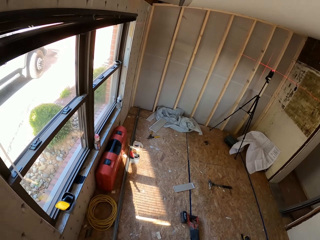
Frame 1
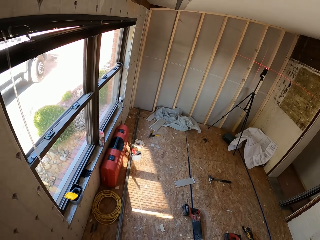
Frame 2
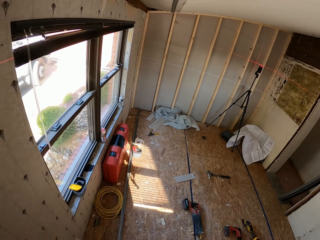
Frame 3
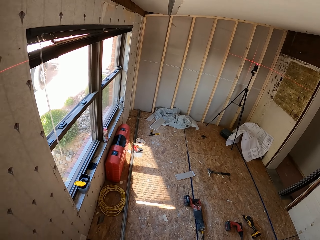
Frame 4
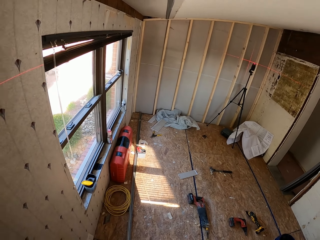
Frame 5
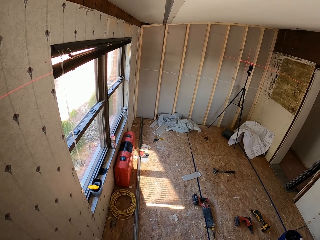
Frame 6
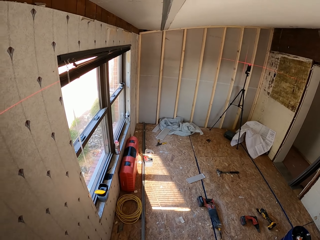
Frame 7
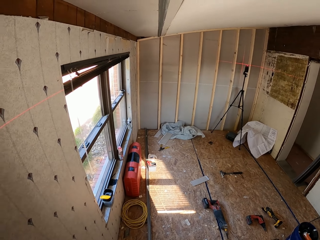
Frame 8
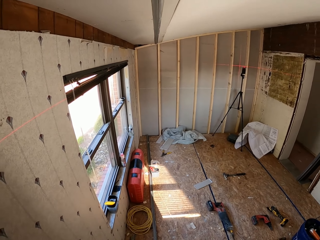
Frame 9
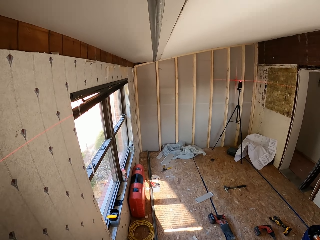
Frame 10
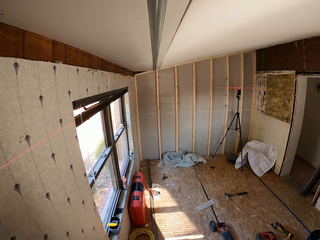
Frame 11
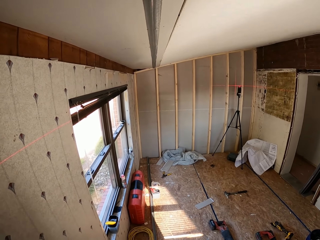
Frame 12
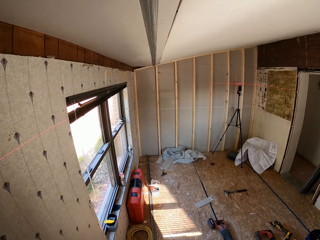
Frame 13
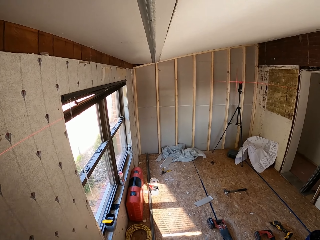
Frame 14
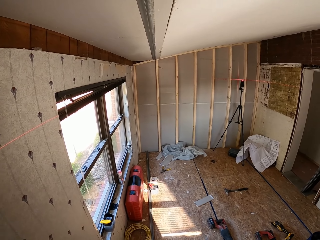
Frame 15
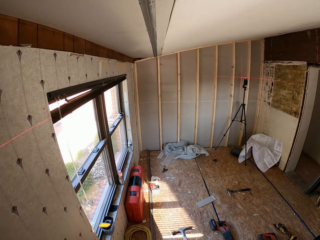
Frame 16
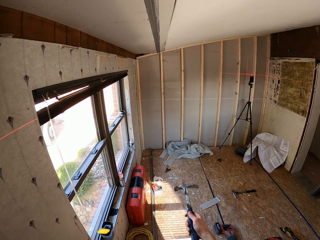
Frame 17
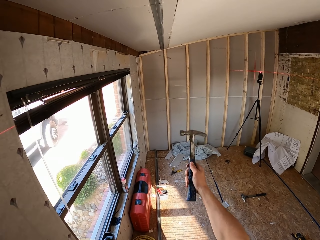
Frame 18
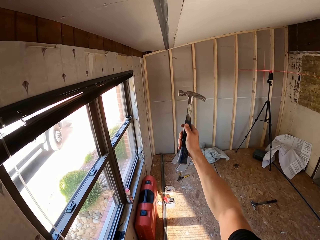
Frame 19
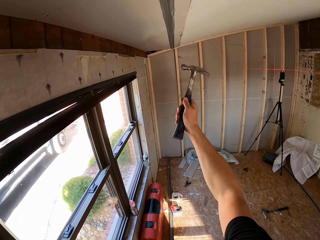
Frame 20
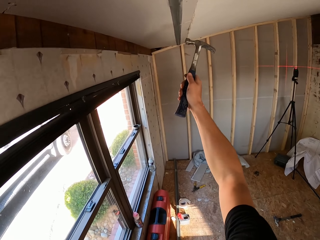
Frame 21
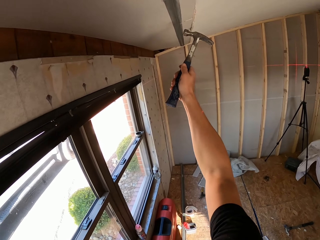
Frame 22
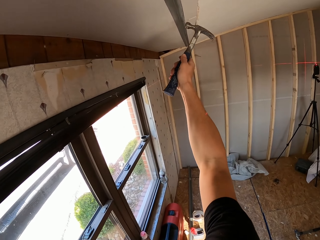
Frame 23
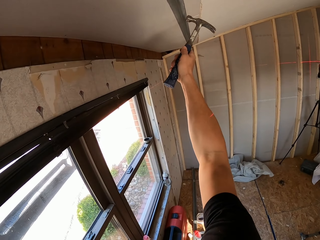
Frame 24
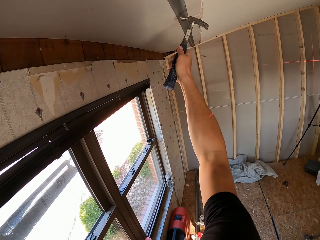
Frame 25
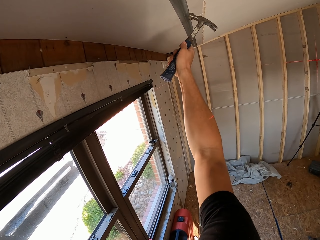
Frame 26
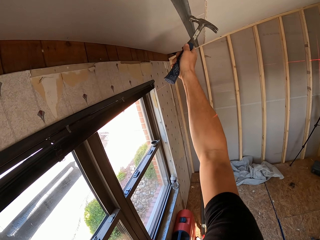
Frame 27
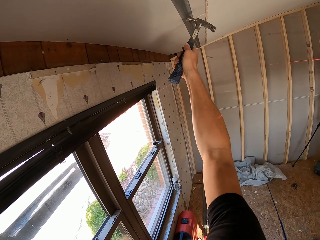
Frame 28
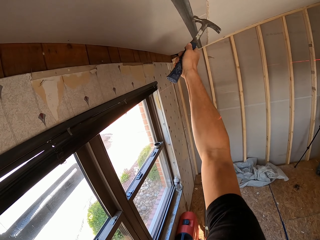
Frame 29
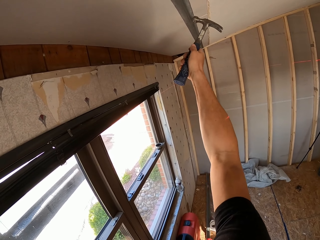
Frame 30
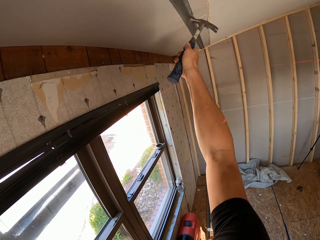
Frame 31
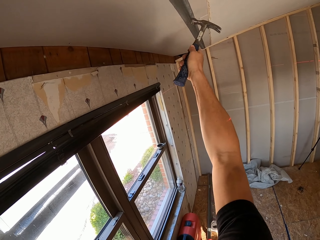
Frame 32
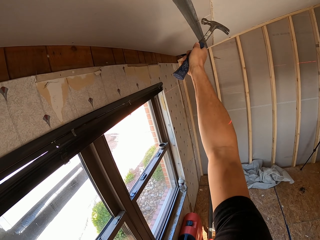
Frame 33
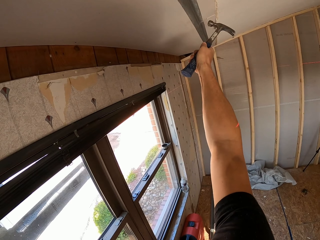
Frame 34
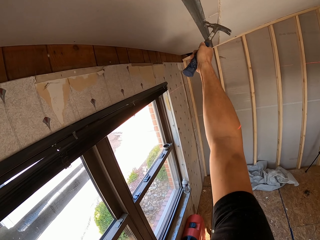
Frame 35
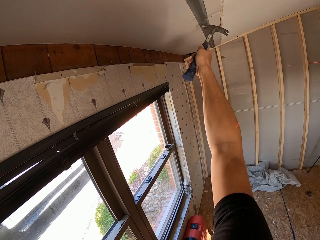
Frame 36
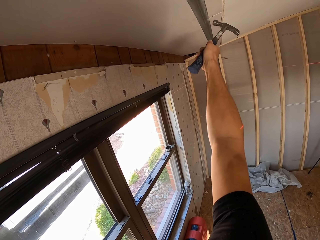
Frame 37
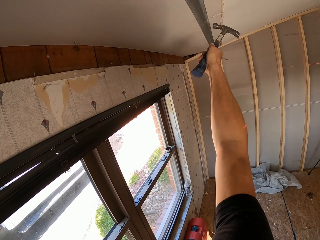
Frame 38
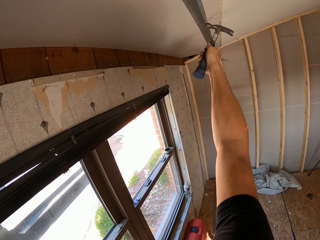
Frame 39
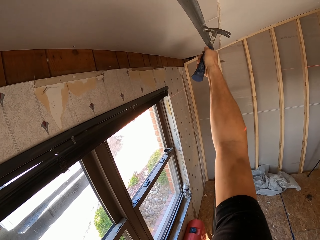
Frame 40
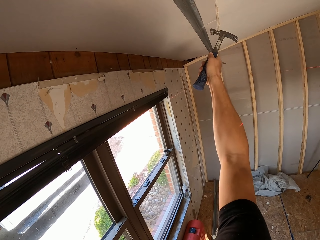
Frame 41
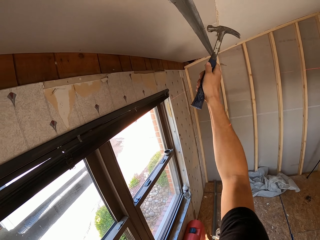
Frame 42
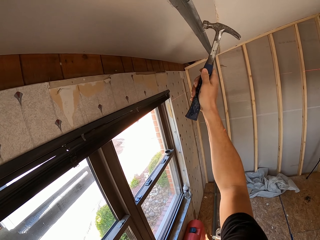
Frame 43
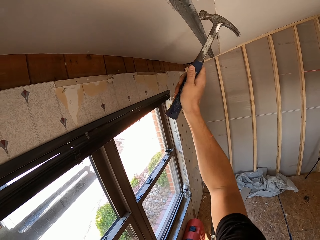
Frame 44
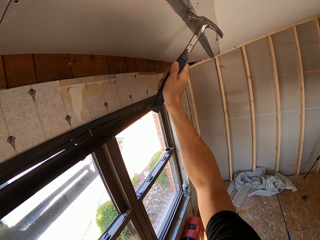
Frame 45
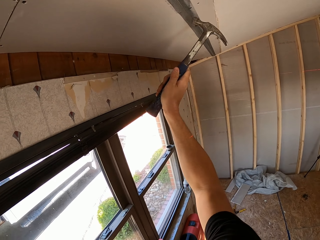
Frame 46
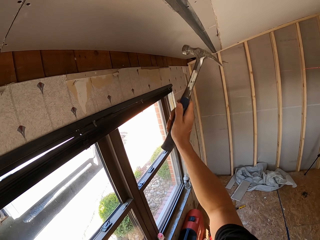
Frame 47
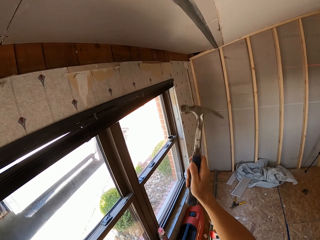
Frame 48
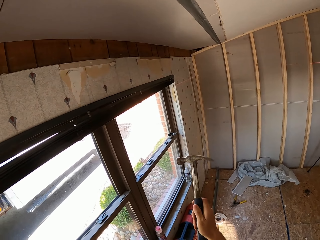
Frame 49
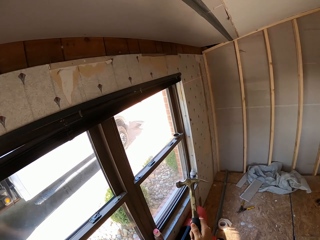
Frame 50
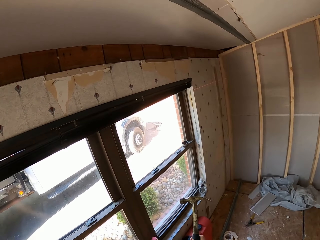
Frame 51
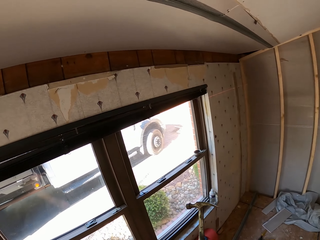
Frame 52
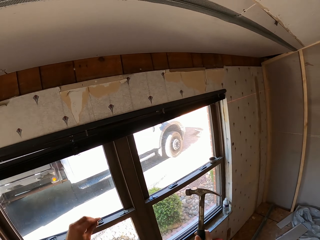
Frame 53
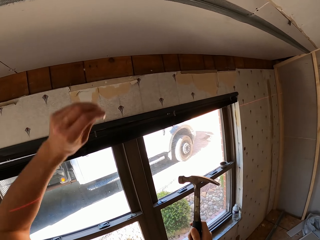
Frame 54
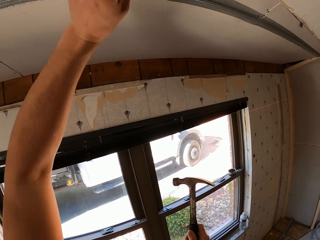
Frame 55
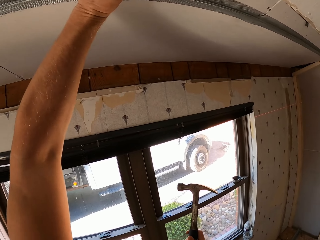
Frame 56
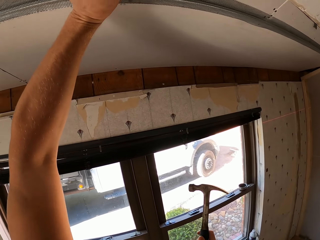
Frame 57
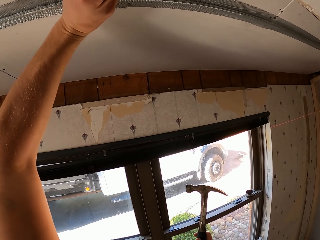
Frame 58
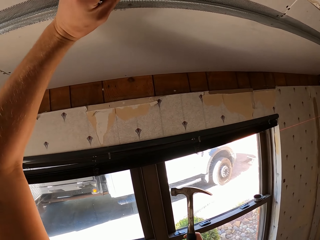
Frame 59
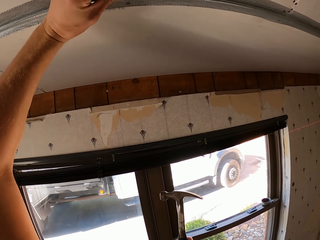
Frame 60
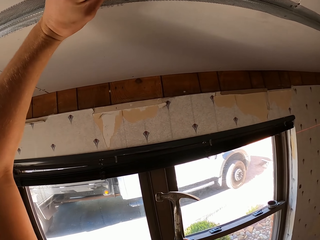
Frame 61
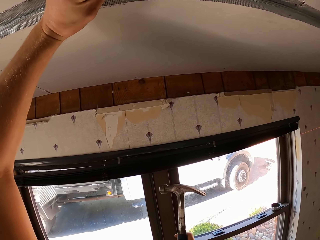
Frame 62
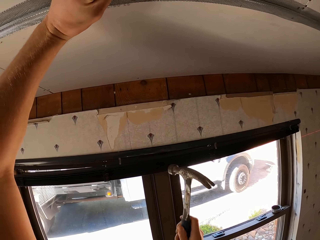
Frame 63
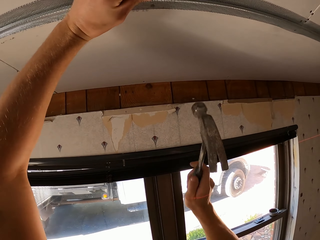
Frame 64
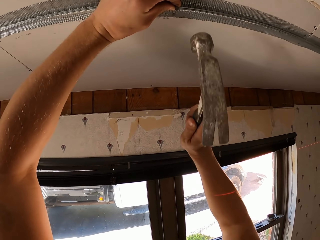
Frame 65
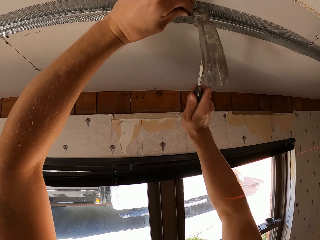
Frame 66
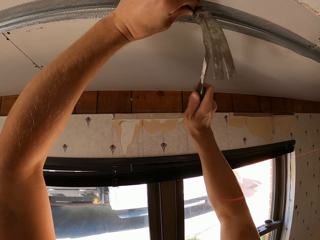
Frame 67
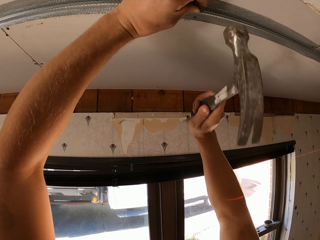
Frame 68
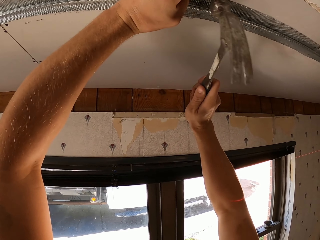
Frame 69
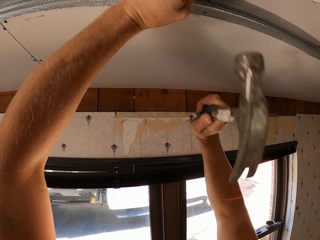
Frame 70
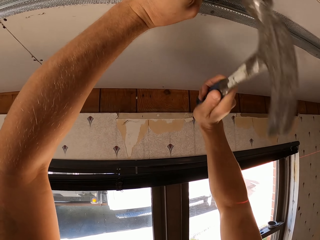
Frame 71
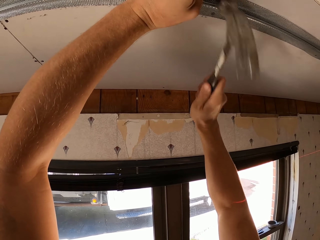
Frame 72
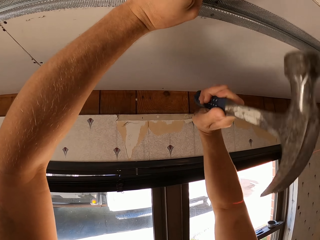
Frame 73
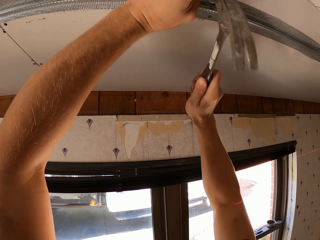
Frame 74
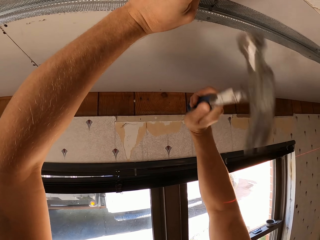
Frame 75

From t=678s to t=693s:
The camera wearer hits the stainless steel wire on the ceiling with a hammer. He removes his hand from the ceiling. He places the nail on the stainless steel wire on the ceiling. He hits the nail on the stainless steel wire on the ceiling with the hammer.

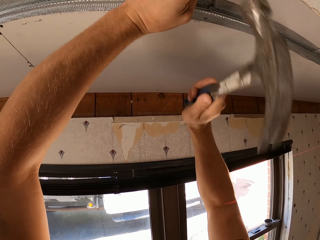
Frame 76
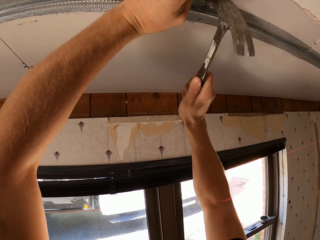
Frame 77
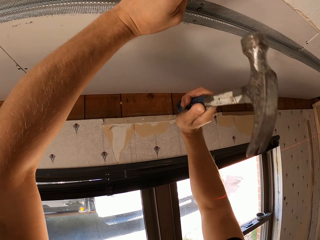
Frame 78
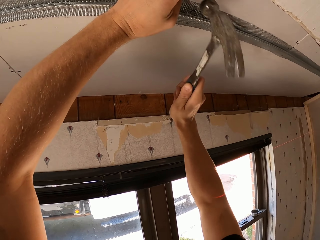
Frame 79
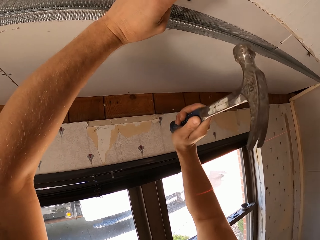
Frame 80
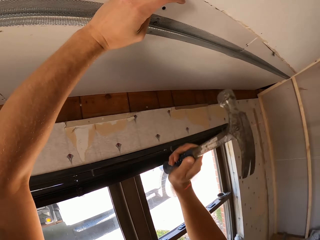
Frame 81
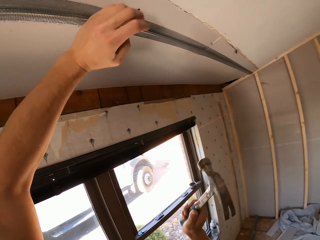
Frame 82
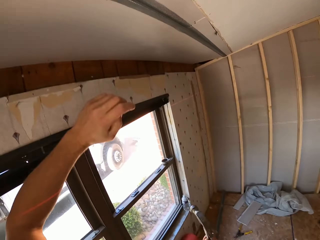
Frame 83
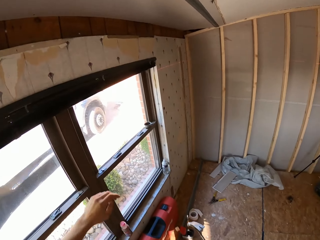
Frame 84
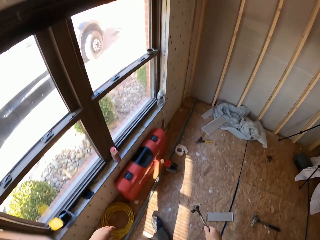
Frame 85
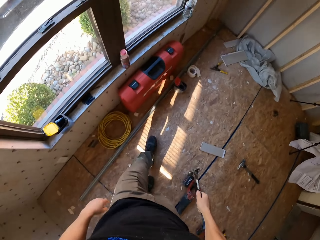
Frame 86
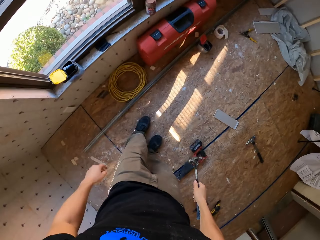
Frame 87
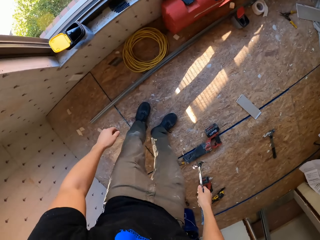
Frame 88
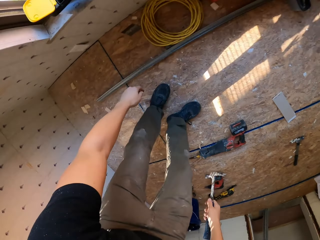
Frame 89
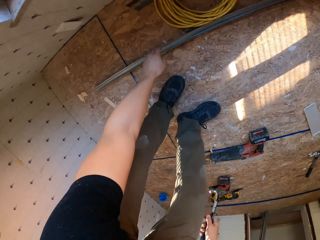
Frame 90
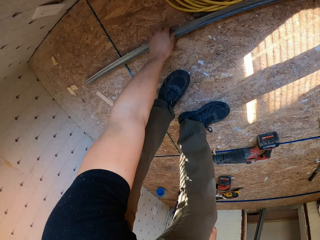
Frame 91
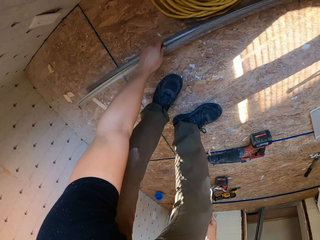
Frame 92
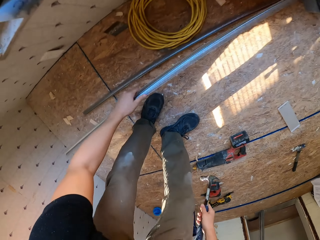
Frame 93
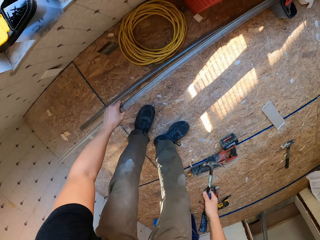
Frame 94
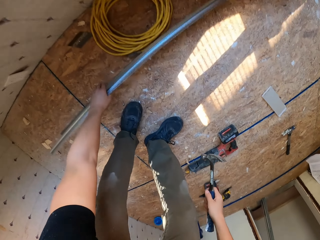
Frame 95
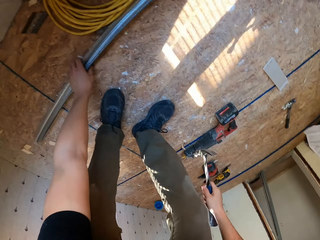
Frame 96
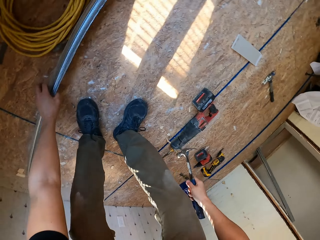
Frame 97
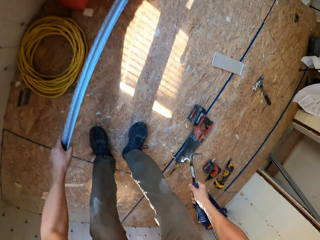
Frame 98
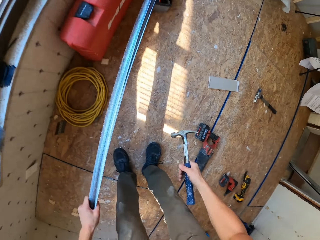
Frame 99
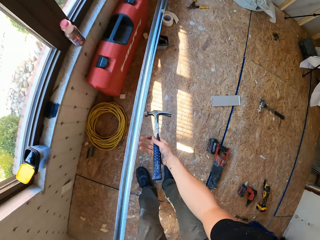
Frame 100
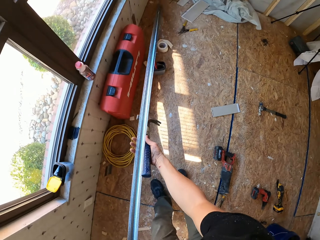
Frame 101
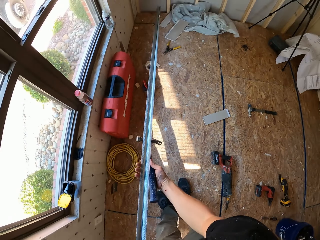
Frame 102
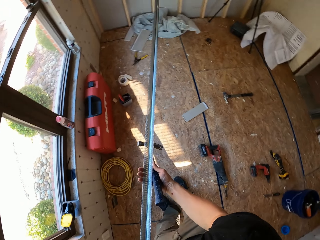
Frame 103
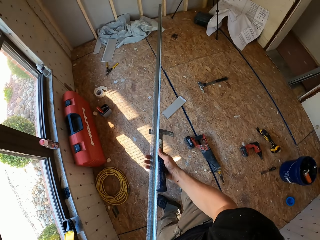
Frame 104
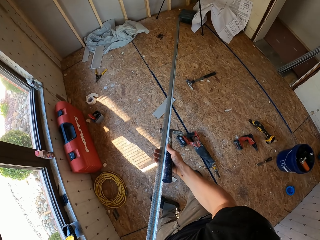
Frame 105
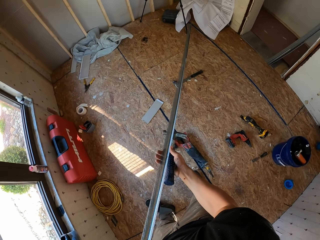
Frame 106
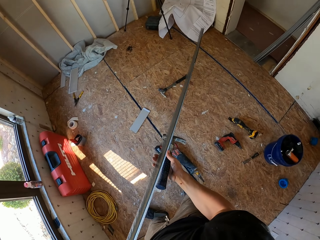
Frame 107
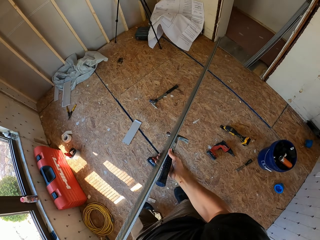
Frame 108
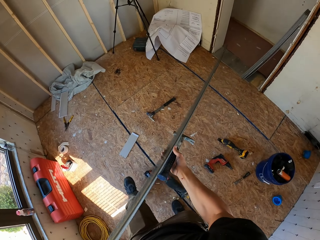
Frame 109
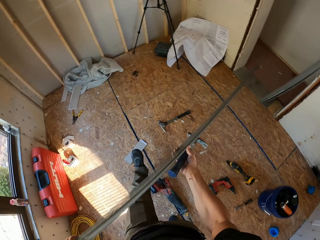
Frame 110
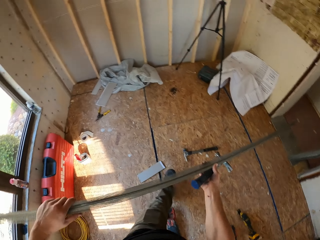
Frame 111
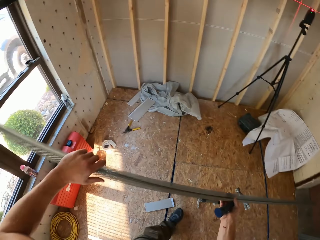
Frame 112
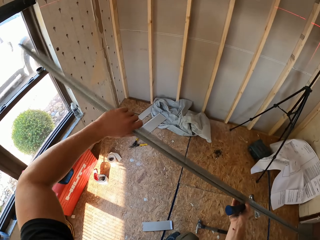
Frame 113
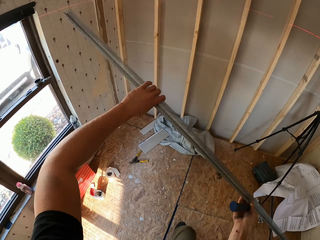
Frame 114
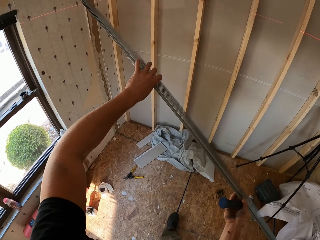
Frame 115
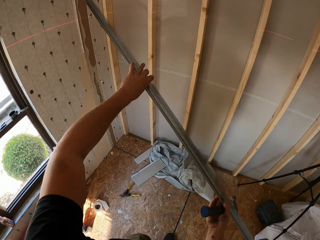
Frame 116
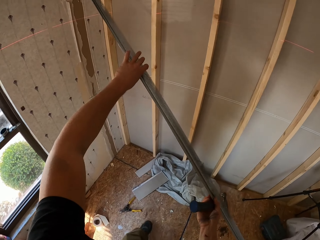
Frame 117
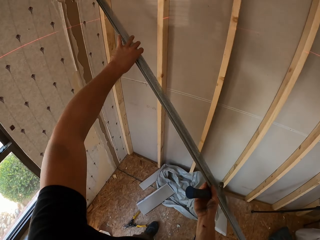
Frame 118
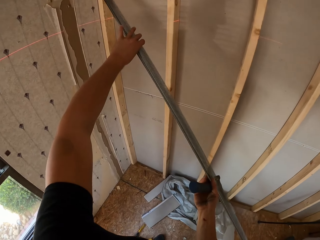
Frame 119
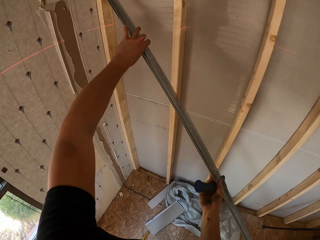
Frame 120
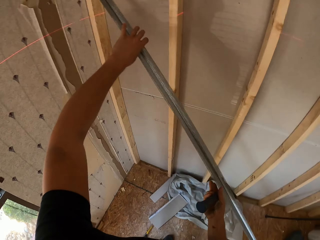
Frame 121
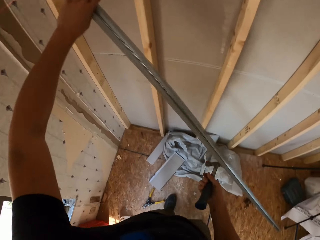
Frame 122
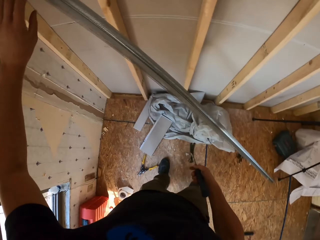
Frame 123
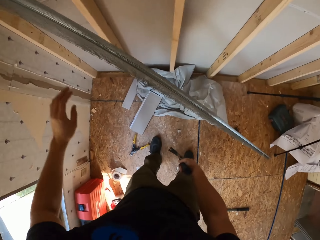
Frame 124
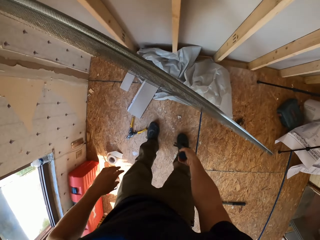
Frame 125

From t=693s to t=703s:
The camera wearer removes his hands from the ceiling. He picks up a stainless steel wire or meshes from the floor. He adjusts the meshes. He moves with the stainless steel wire in the room. He puts the meshes next to the wall.
